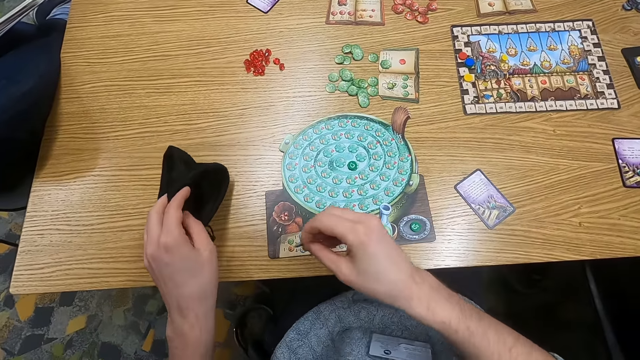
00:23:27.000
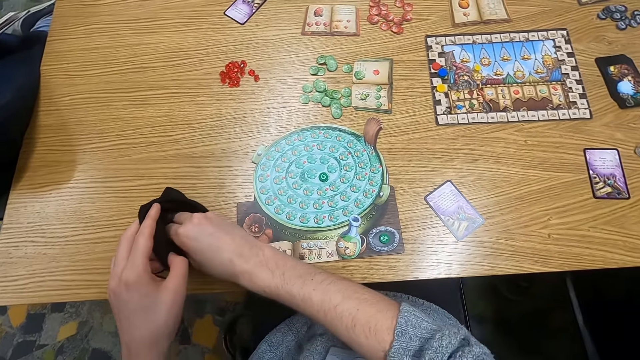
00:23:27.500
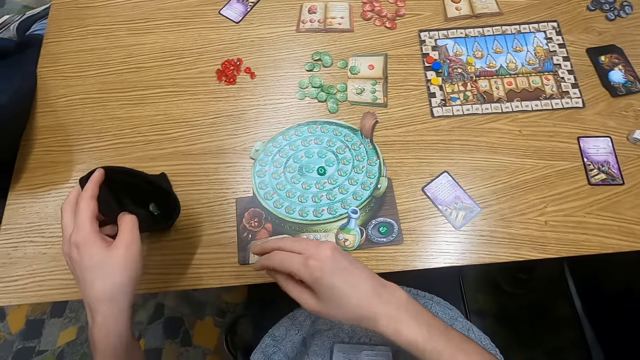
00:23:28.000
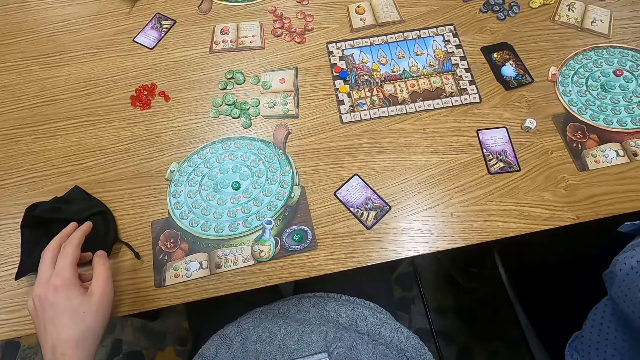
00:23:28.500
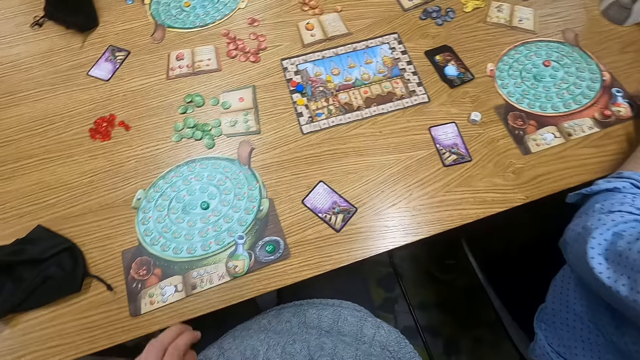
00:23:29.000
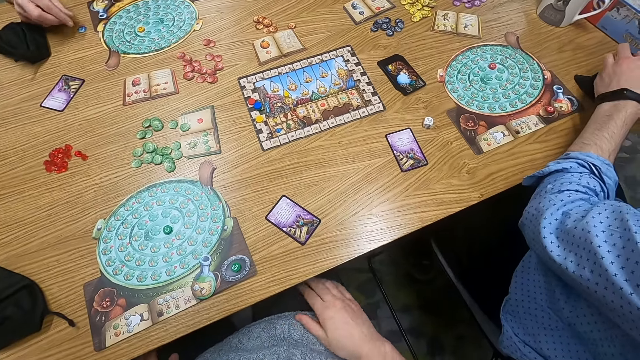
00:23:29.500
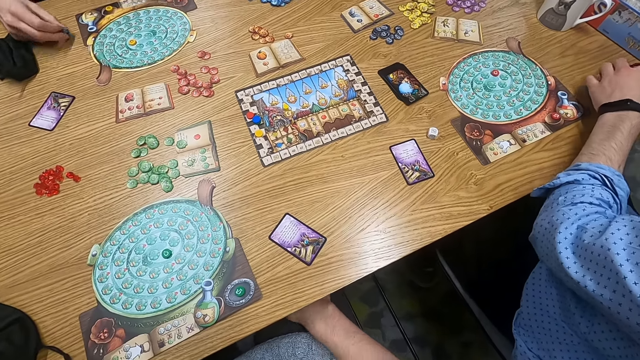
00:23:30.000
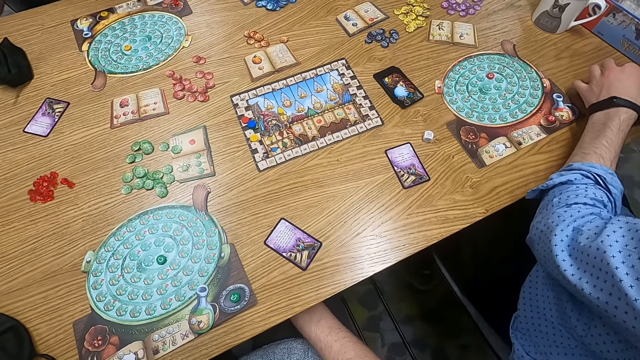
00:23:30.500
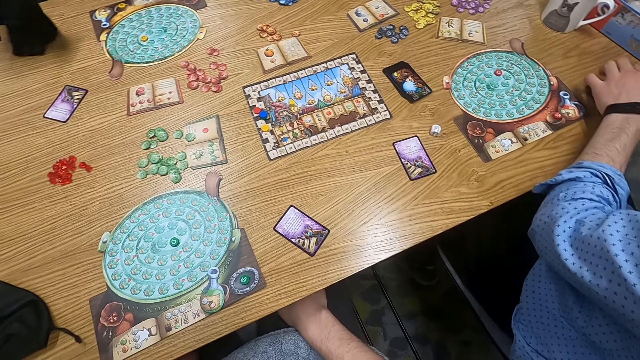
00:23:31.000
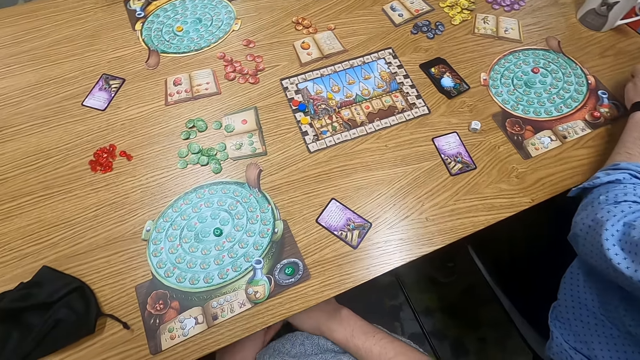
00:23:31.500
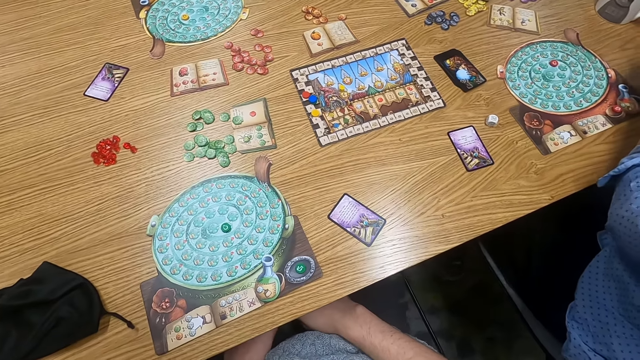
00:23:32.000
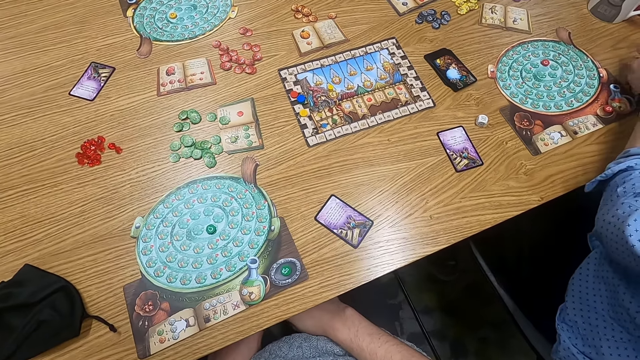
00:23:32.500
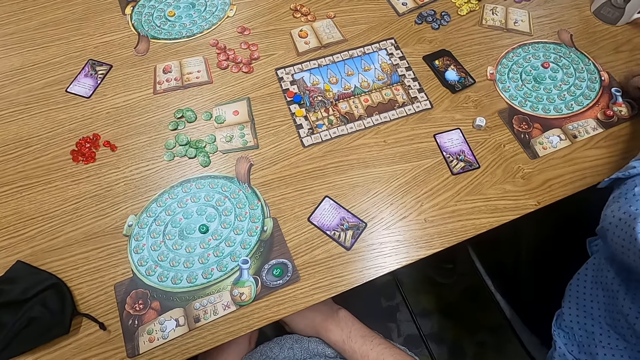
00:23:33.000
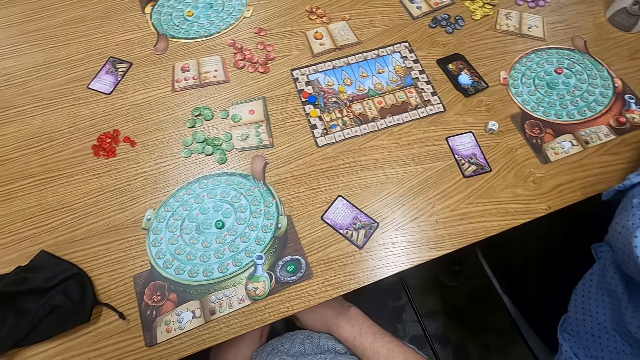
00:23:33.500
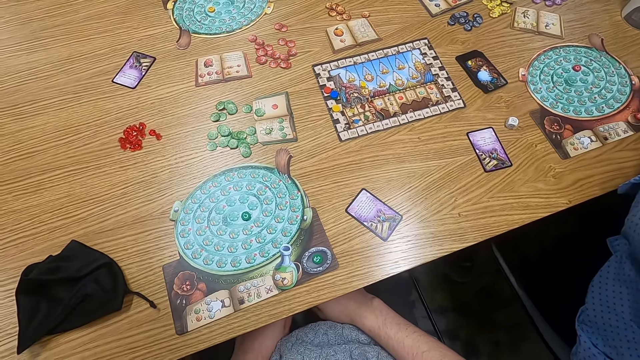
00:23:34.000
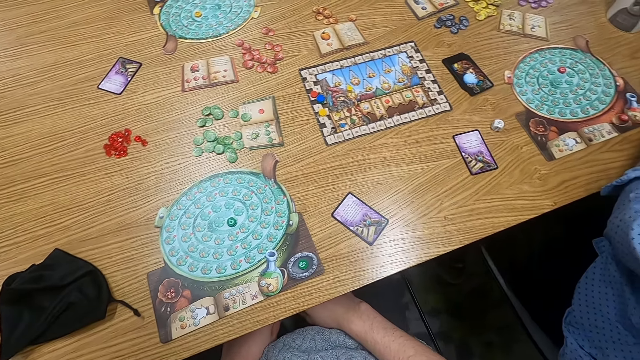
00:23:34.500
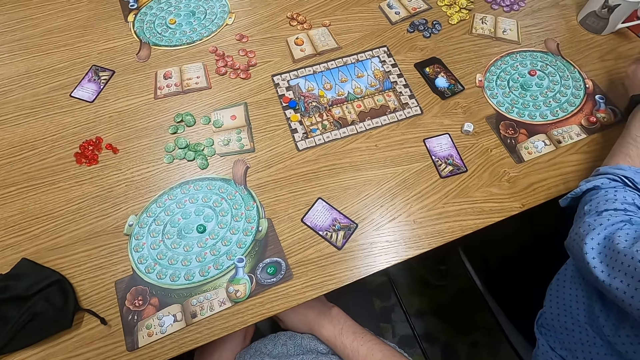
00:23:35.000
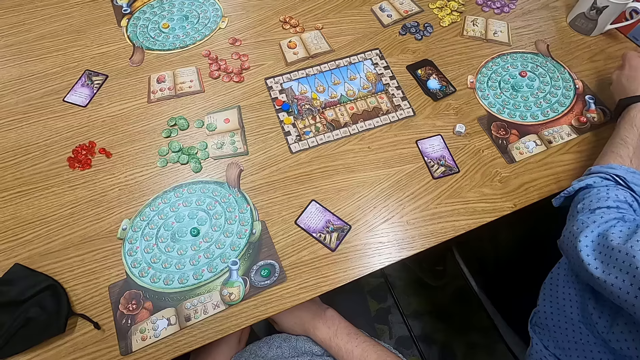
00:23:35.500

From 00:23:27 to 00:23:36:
The camera wearer holds a cloth bag. They insert a counter in the bag. They drop the bag on a table. They turn to the side. A man puts a hand in the cloth bag. He handles the bag. The camera wearer turns to the side.

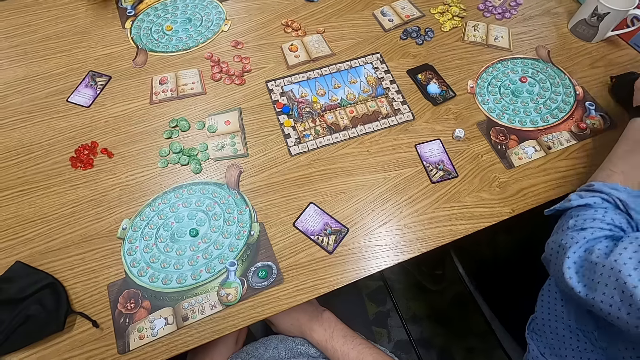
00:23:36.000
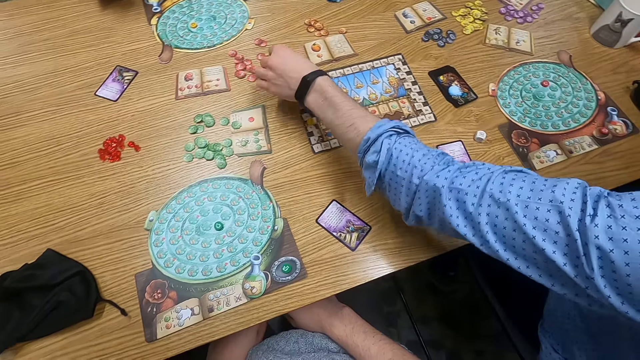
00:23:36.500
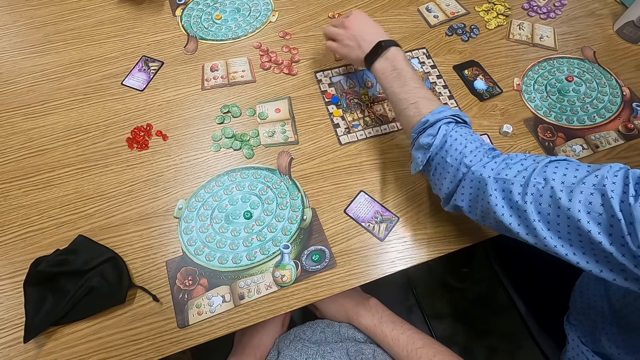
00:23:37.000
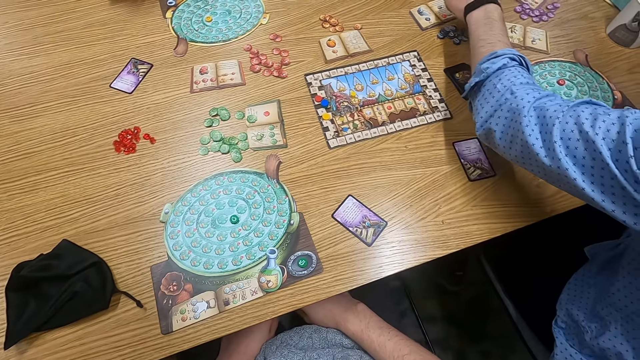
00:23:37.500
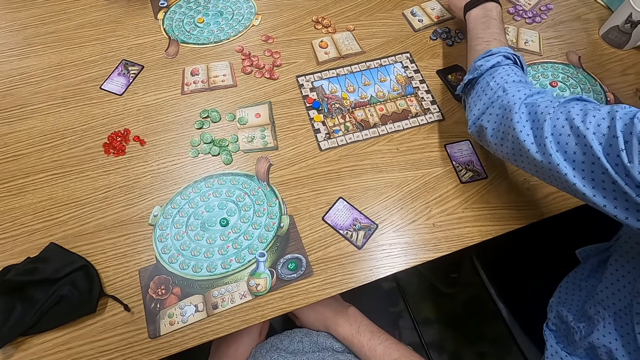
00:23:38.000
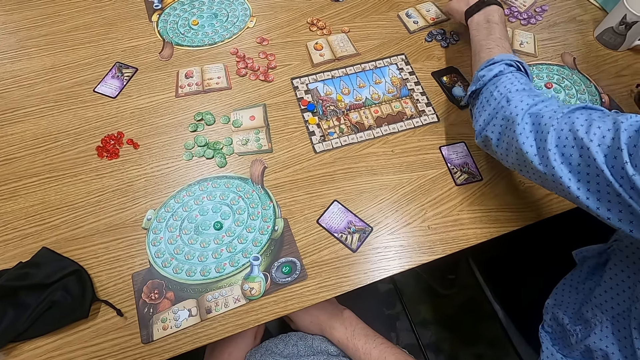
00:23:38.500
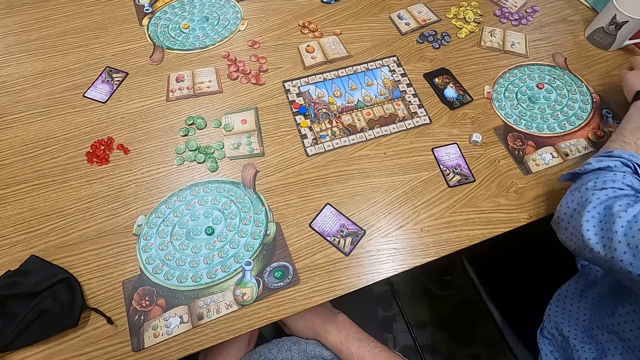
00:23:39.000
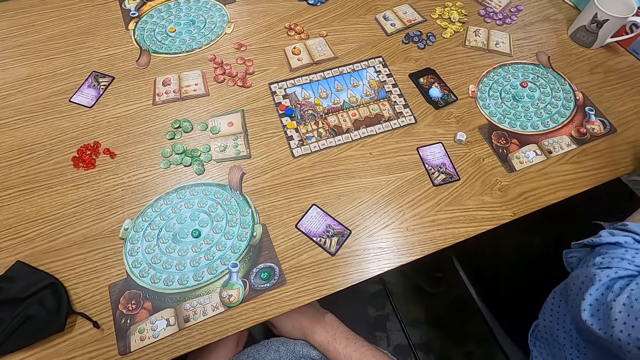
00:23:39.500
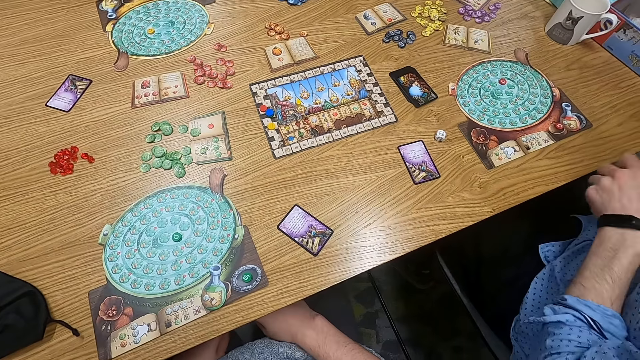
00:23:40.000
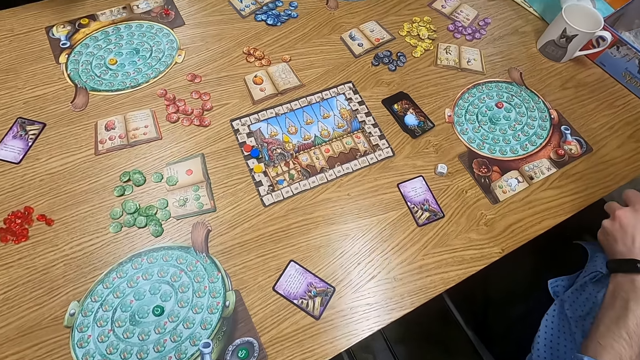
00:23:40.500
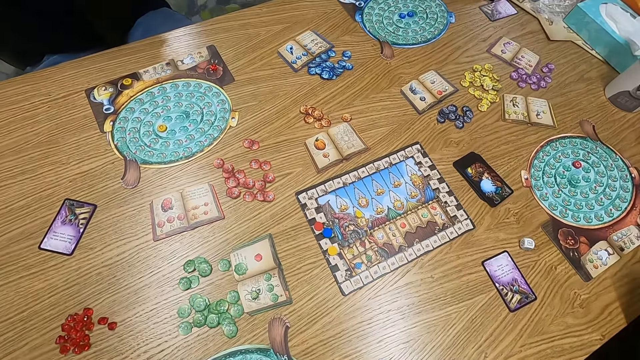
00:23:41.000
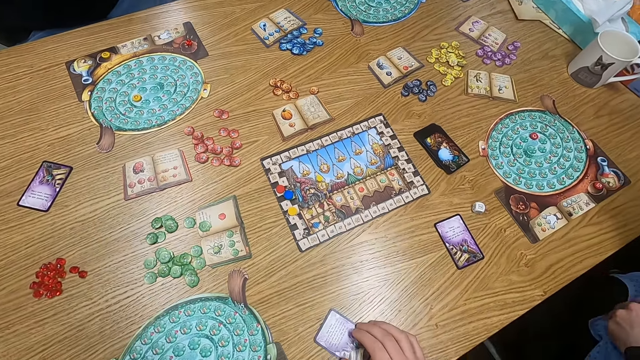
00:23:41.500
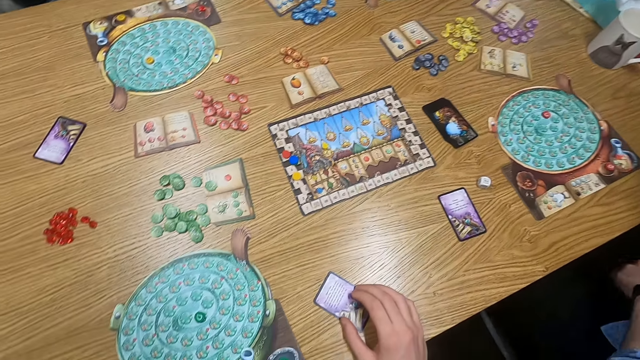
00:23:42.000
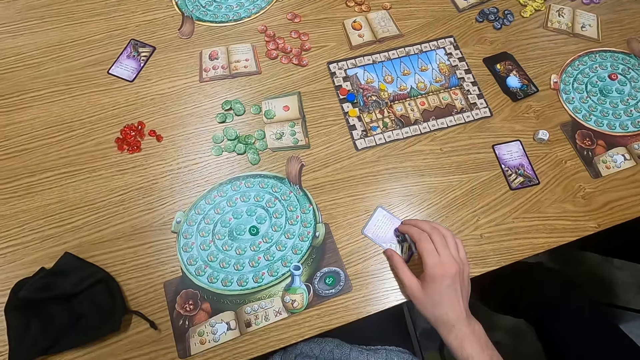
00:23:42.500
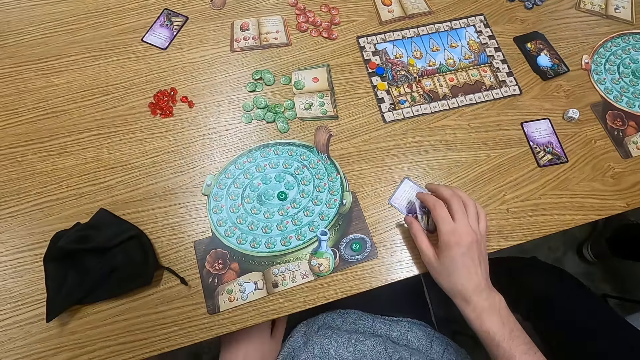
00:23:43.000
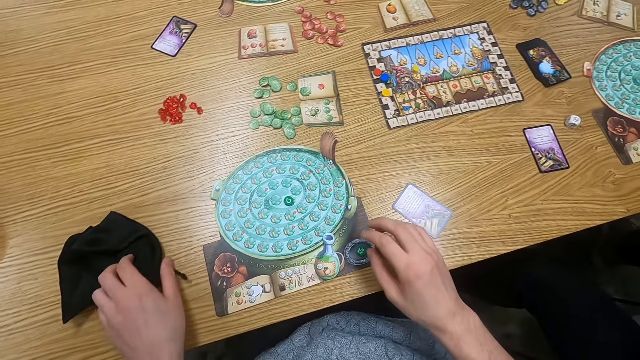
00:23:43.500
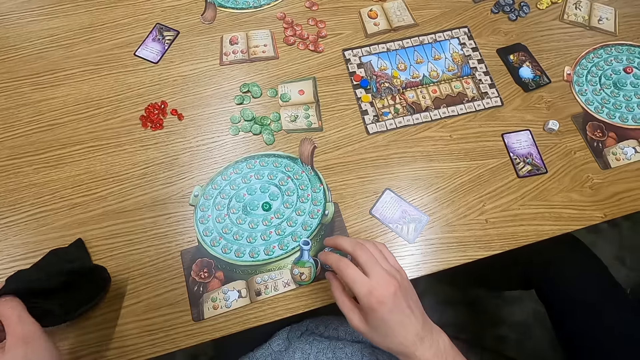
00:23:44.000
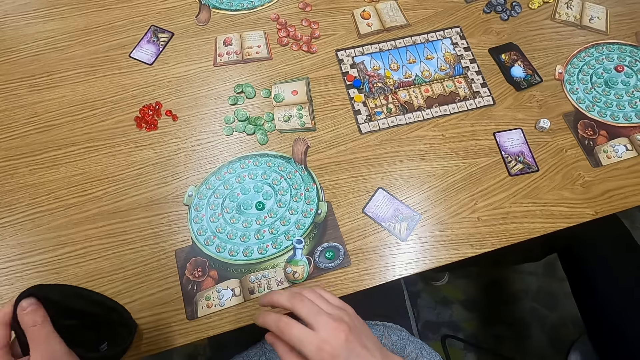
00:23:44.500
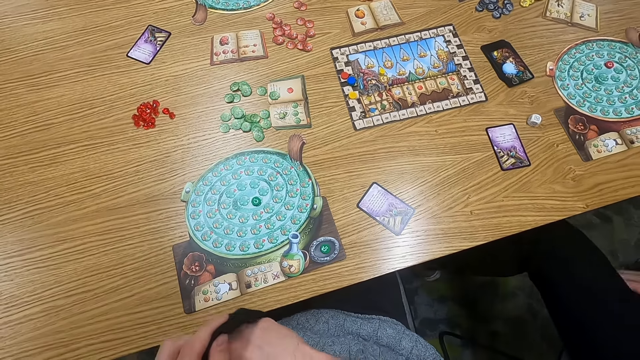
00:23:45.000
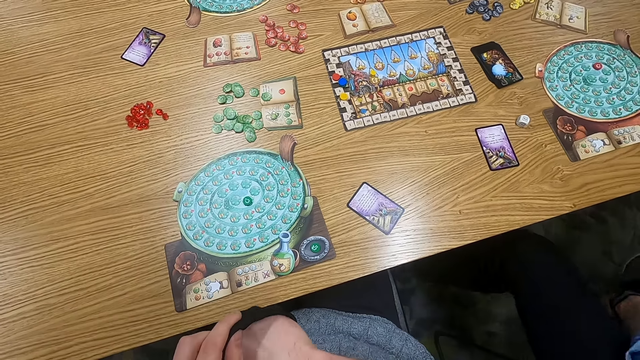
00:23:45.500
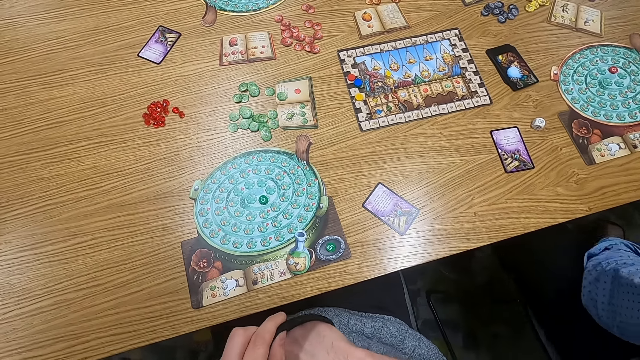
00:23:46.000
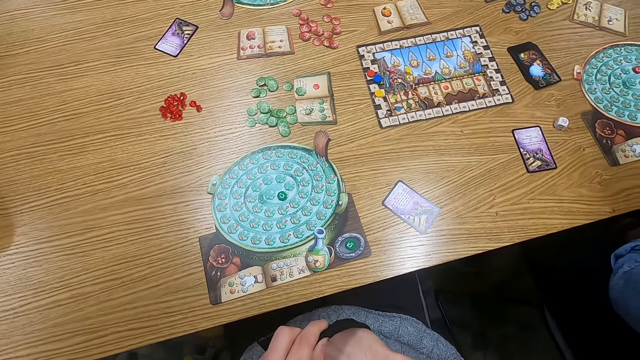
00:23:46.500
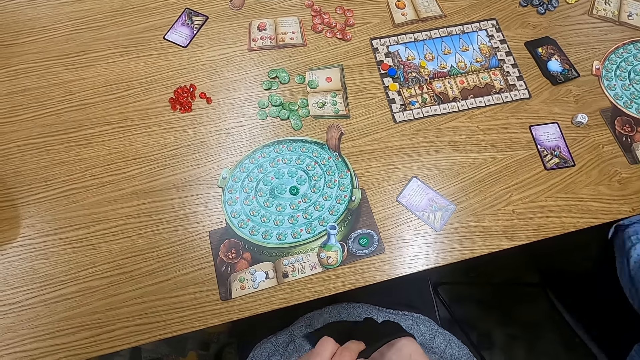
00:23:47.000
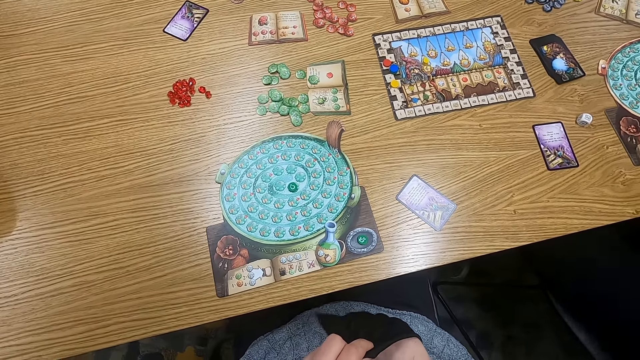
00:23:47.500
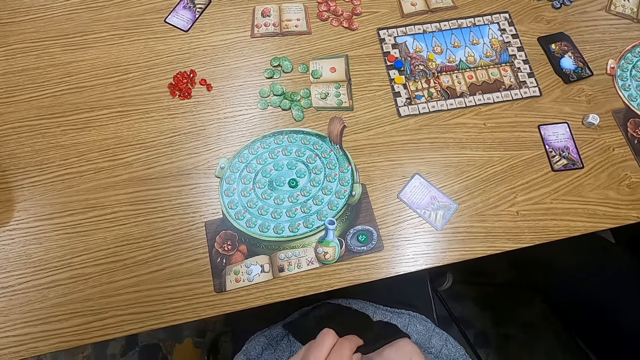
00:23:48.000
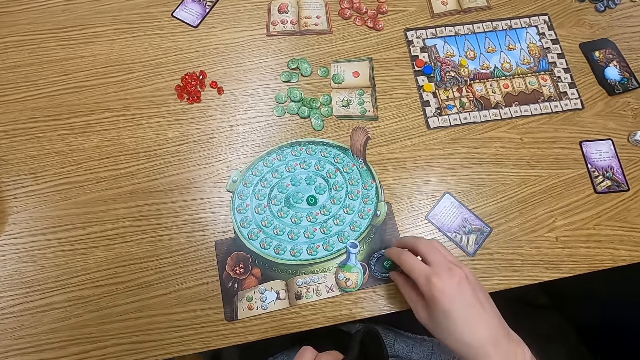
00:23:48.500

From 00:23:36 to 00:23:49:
A man holds a point token on the table. He picks a counter and picks a bag. The camera wearer turns to the side. They hold a cloth bag. They pick the bag. They put a hand in the cloth bag. They shake the bag.
